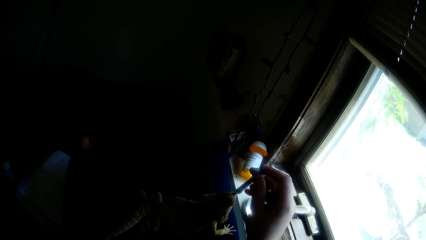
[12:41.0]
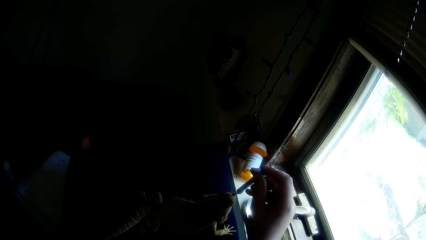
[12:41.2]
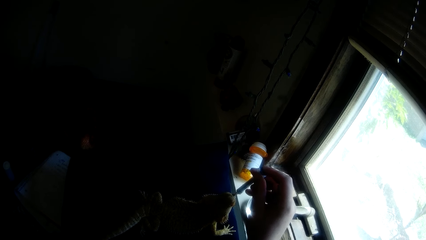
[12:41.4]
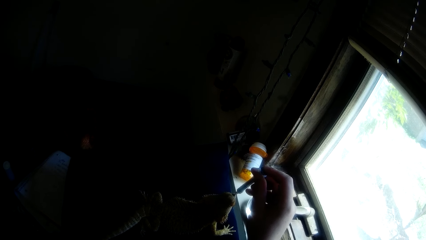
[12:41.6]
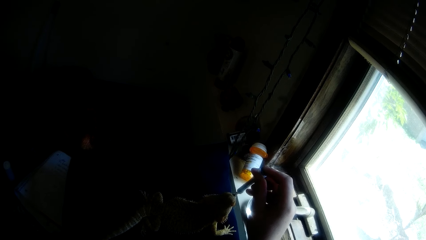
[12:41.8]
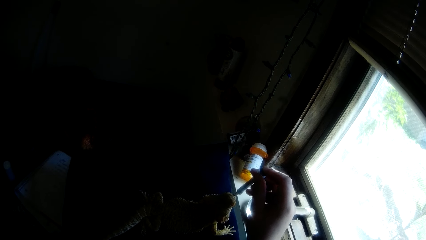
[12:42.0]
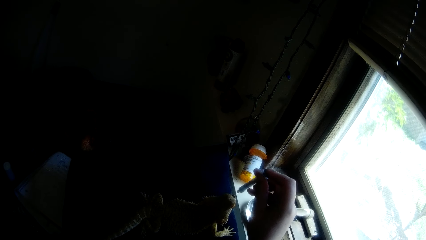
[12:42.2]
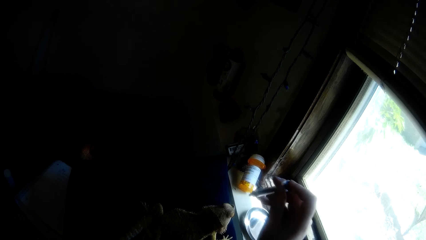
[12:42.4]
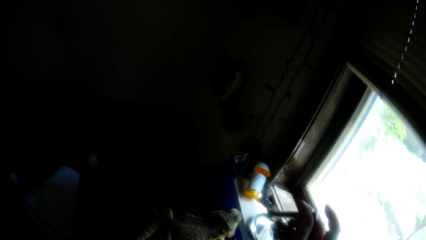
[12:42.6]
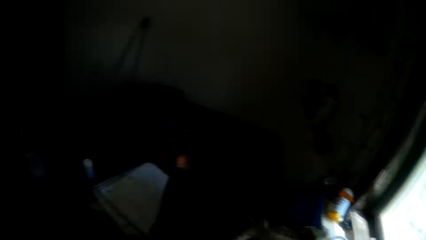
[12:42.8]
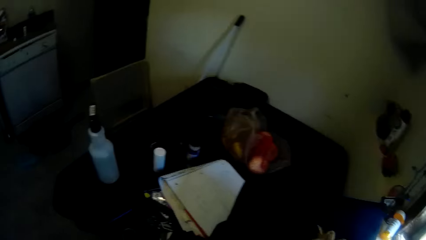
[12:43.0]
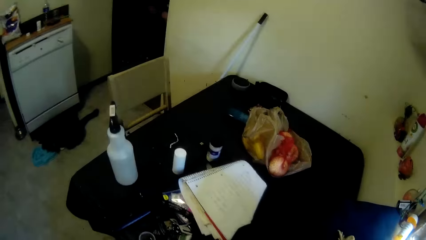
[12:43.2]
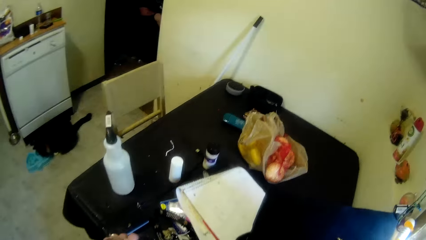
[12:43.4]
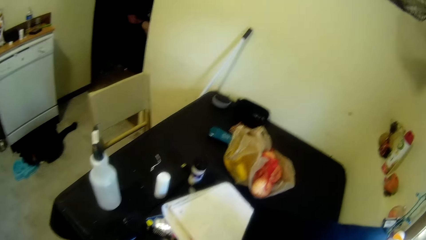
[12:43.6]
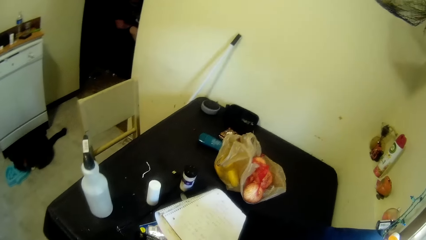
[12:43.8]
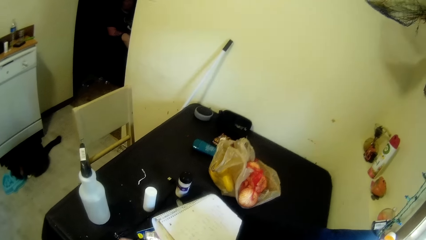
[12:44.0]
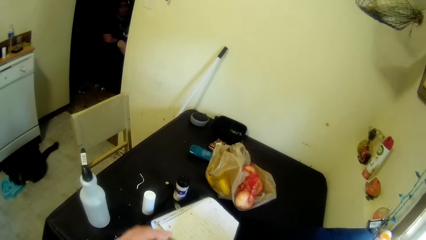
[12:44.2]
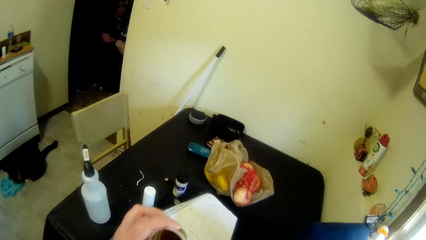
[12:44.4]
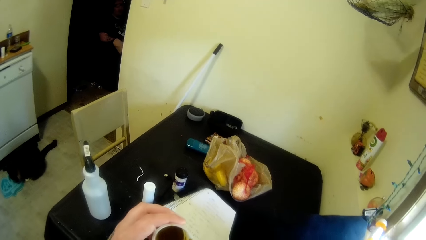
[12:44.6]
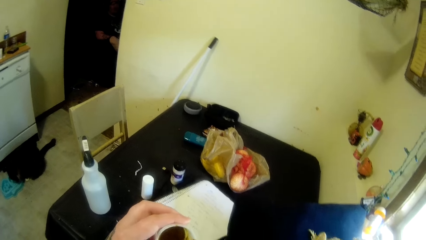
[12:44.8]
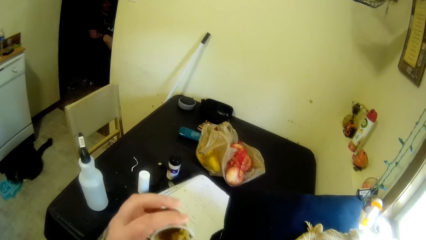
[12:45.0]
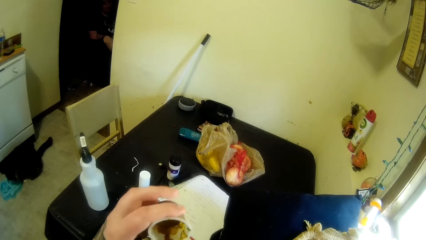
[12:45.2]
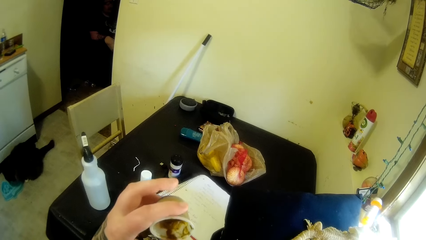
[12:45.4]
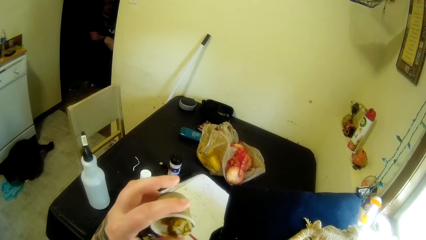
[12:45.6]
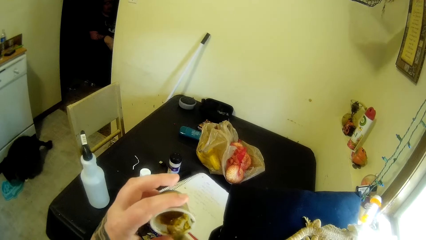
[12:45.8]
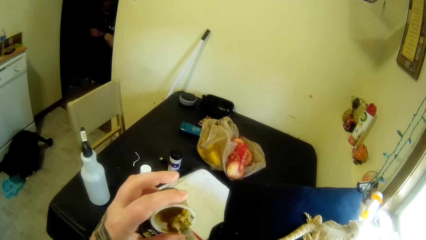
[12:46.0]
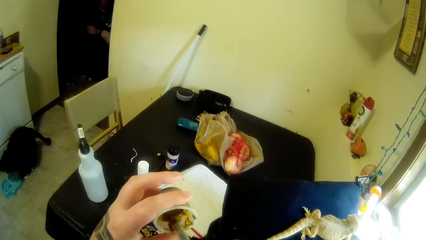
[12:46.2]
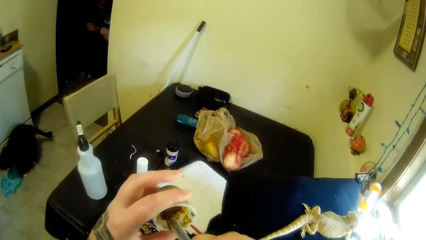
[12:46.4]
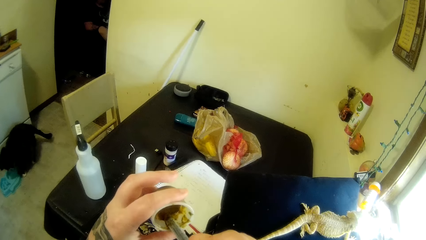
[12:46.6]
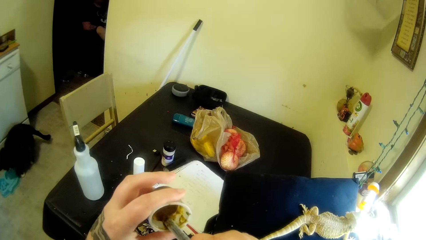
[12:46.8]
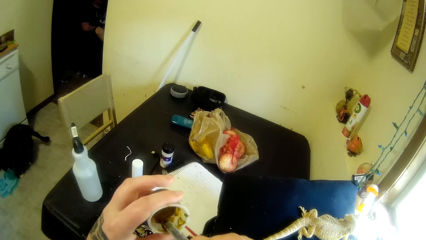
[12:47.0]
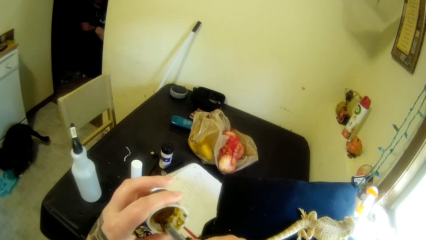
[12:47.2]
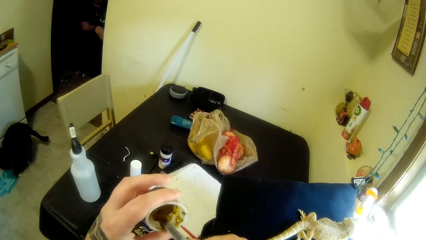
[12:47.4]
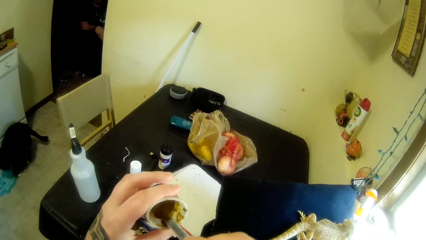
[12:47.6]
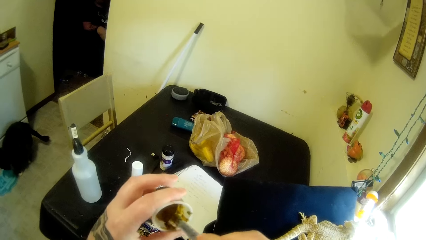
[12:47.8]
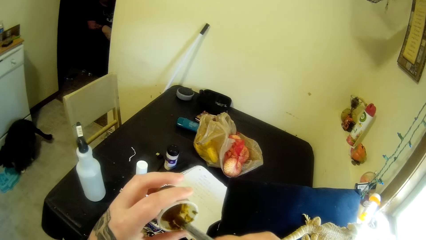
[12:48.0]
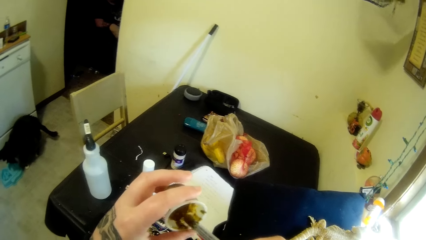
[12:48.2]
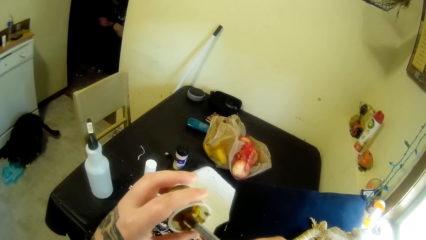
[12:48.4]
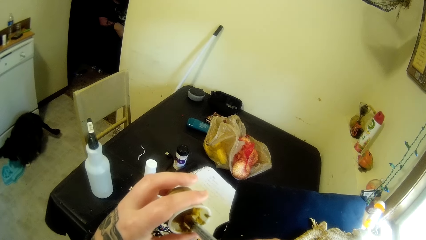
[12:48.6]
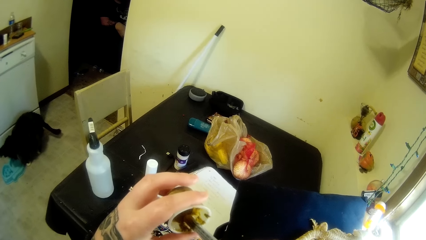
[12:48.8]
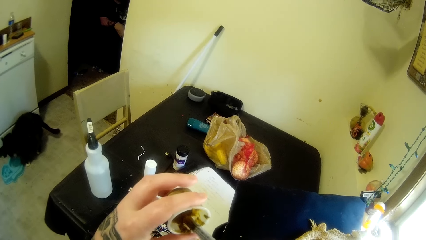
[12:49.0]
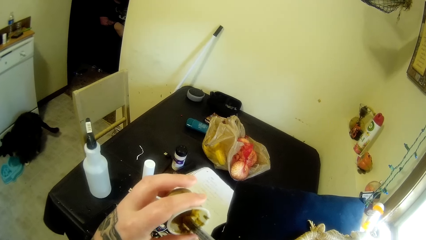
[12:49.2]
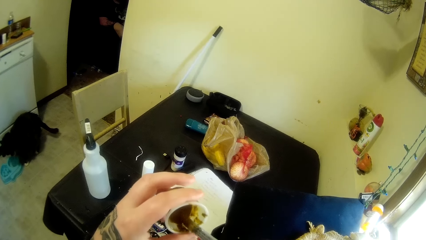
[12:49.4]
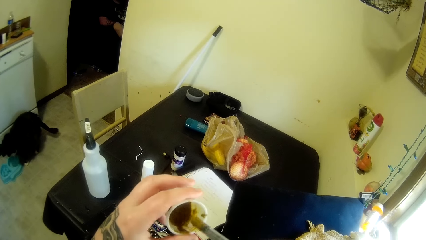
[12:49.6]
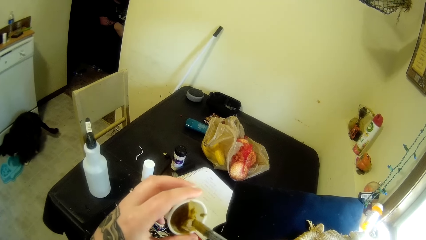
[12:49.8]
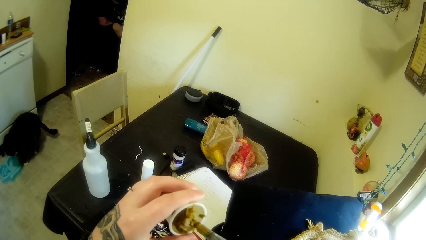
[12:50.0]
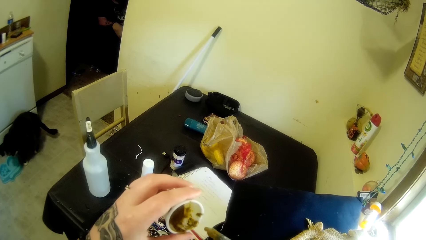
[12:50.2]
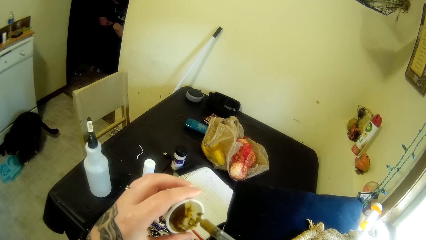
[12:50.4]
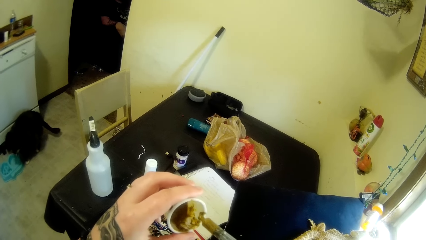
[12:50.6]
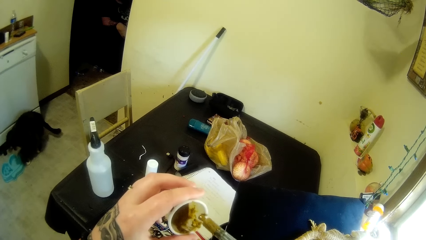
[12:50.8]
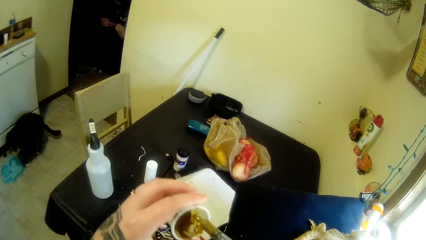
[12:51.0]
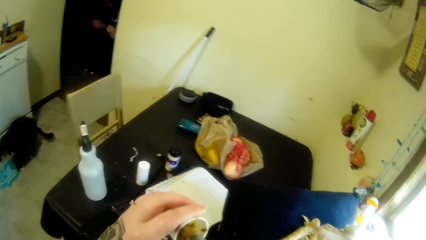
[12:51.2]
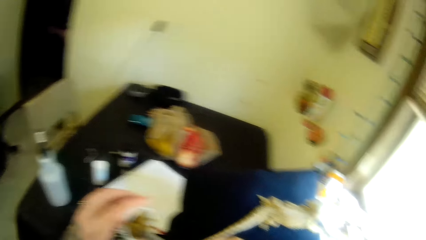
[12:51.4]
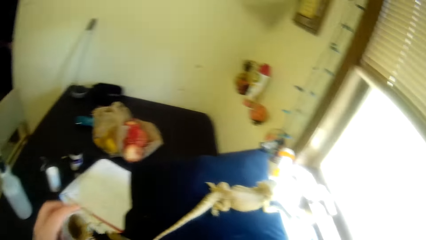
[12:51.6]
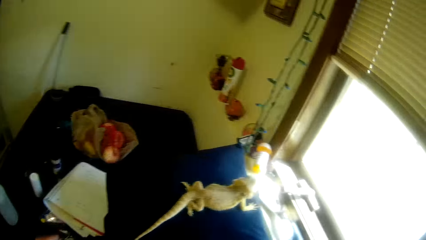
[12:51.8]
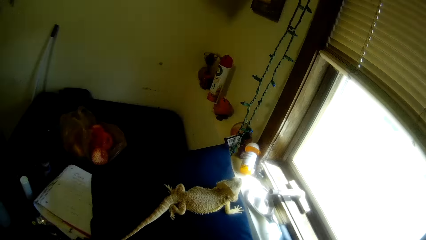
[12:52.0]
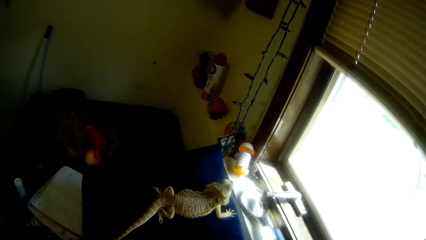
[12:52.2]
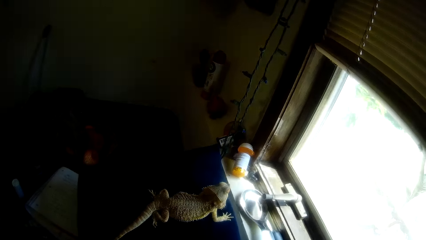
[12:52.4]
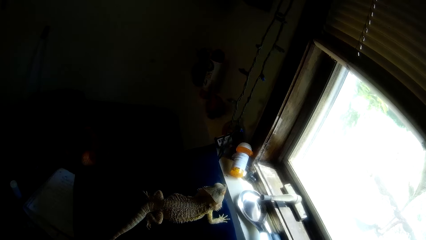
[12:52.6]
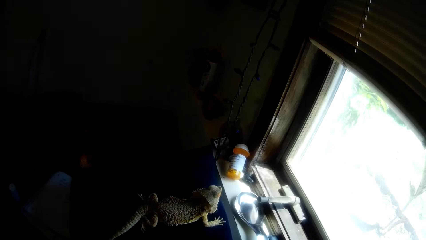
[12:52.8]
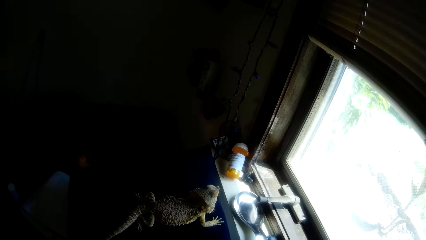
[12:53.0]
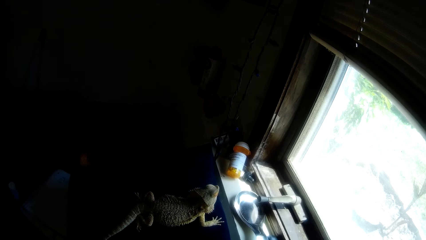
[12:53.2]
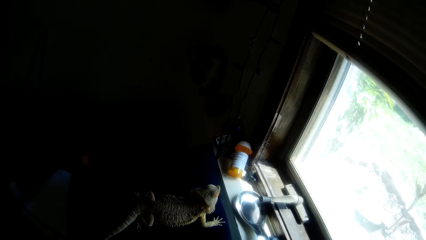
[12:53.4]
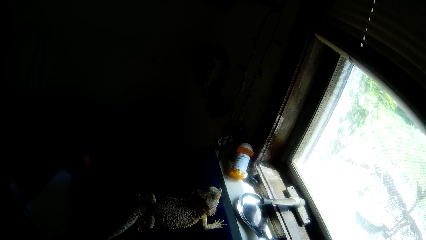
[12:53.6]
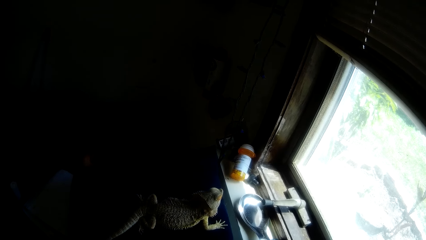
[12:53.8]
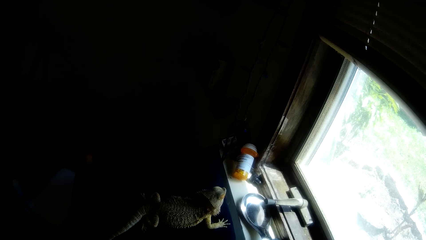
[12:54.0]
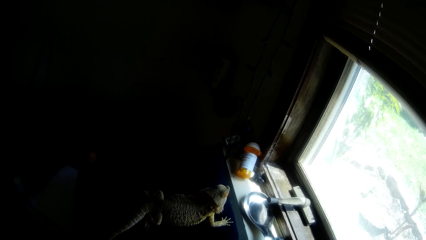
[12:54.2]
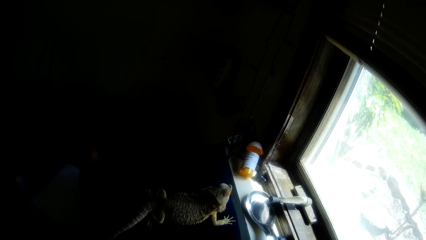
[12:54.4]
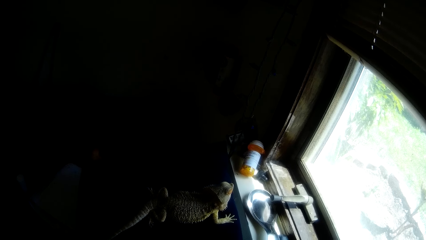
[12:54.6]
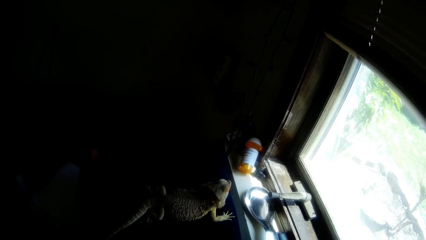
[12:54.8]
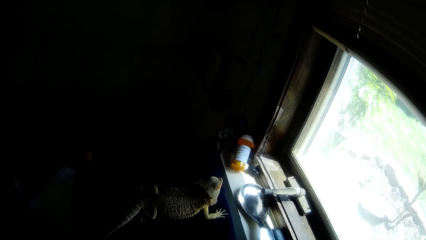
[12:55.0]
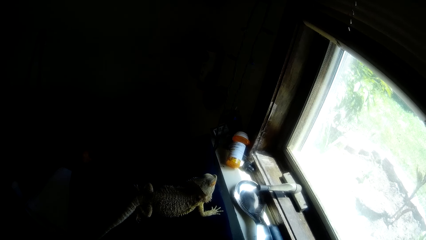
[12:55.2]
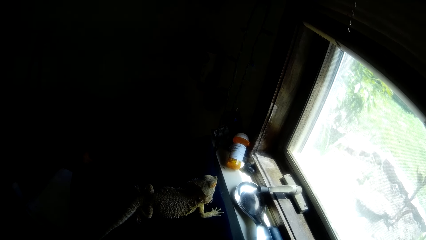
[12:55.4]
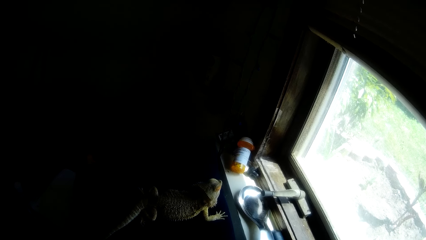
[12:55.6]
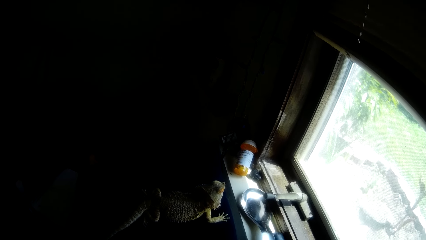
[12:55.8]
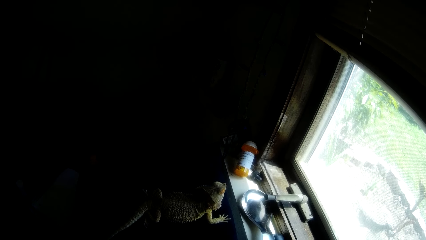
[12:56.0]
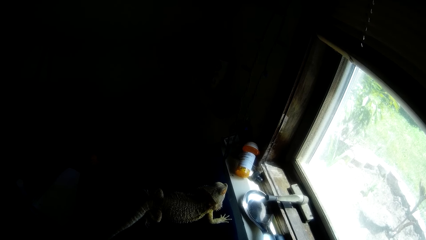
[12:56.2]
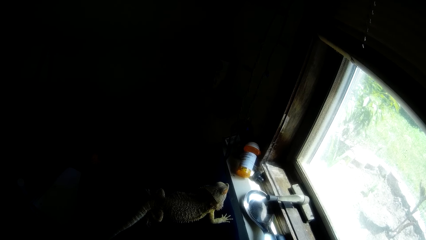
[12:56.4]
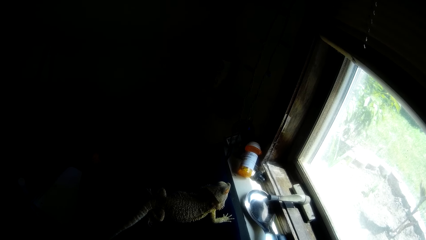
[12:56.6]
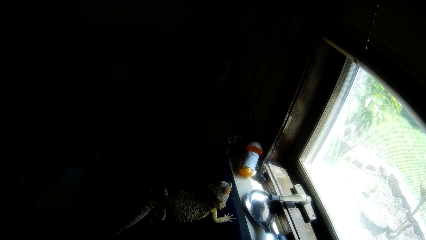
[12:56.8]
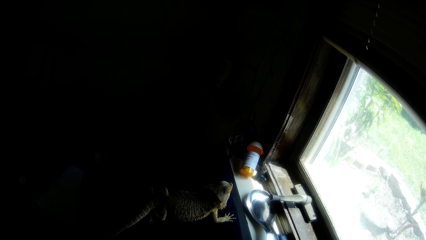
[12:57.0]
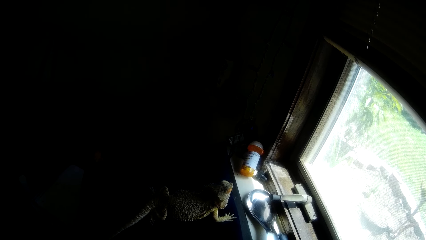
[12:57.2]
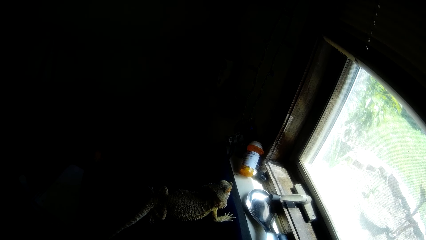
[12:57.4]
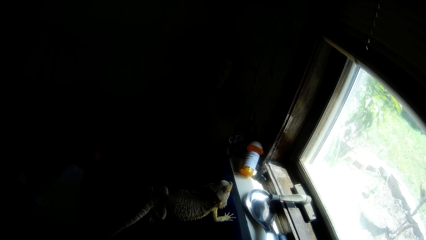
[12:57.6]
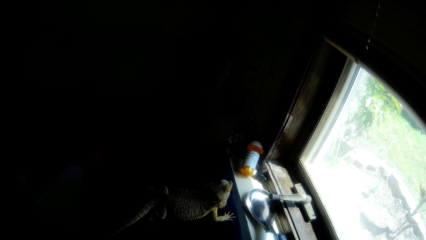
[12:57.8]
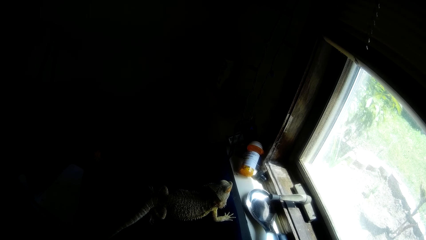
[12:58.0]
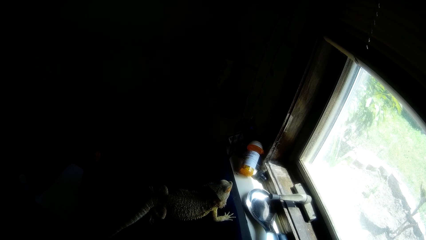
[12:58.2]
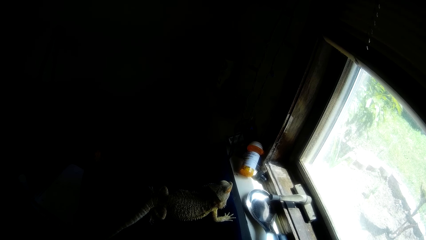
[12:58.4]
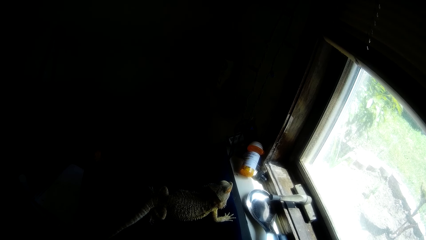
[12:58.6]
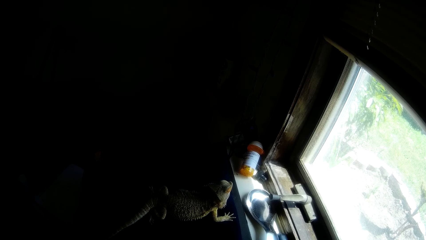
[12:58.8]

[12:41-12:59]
The camera wearer walks around. They put the liquid in the syringe. They move towards the lizard and stare at the lizard.
